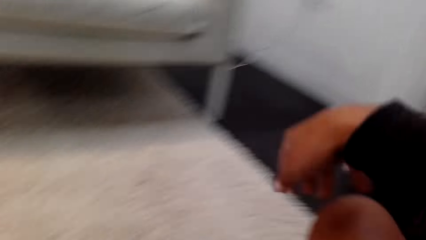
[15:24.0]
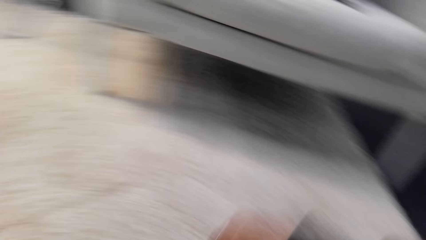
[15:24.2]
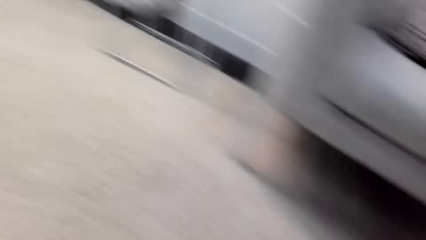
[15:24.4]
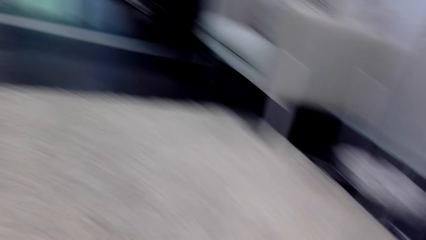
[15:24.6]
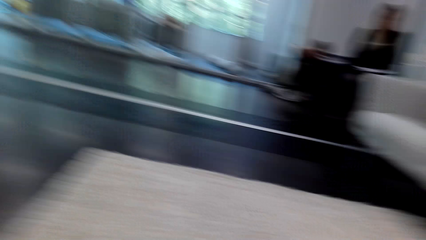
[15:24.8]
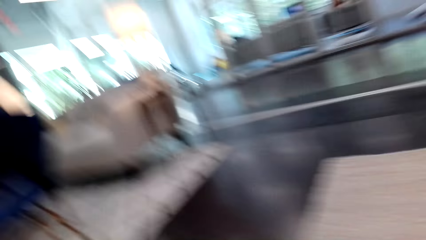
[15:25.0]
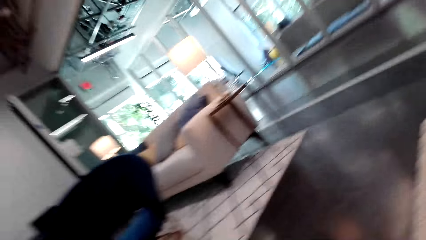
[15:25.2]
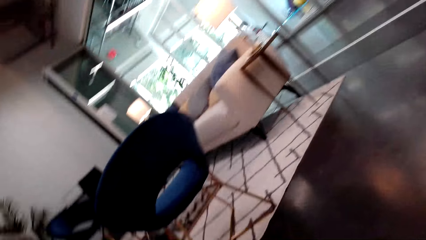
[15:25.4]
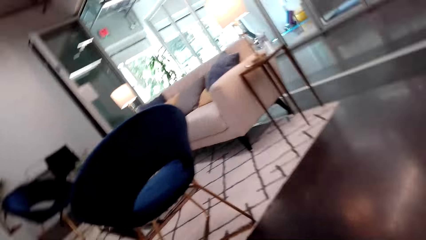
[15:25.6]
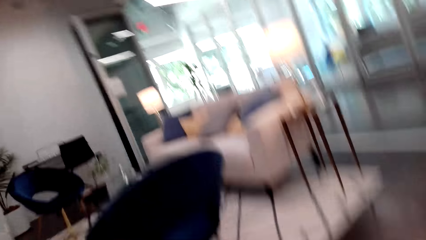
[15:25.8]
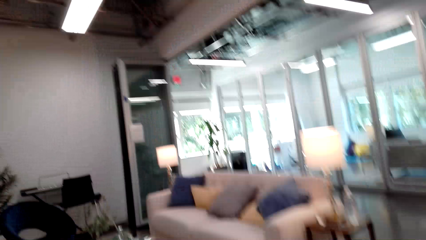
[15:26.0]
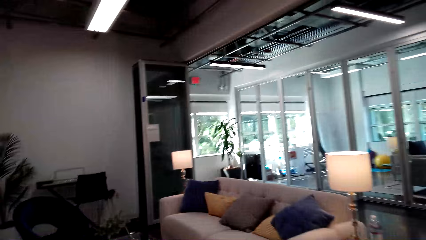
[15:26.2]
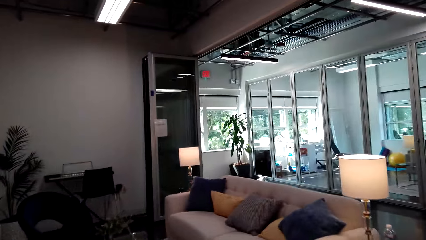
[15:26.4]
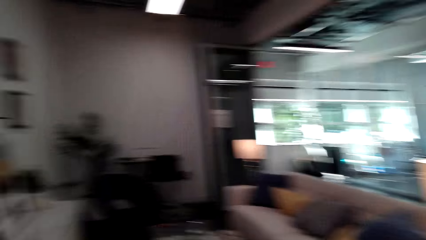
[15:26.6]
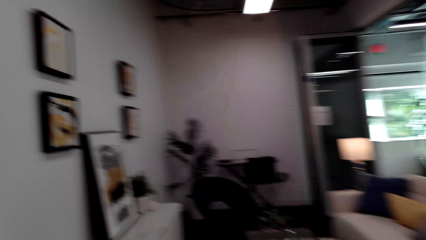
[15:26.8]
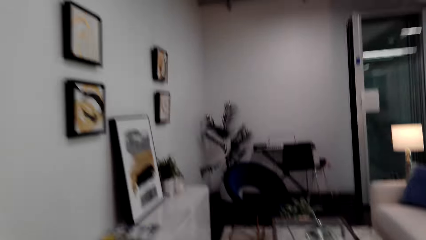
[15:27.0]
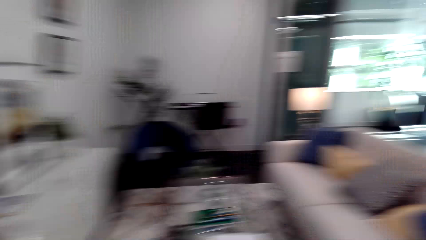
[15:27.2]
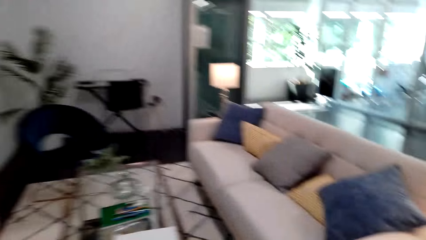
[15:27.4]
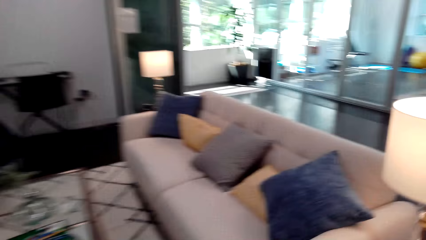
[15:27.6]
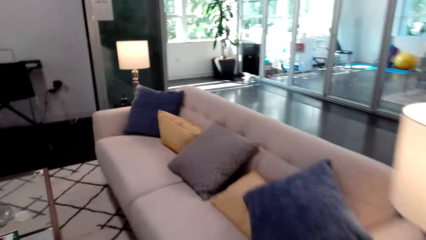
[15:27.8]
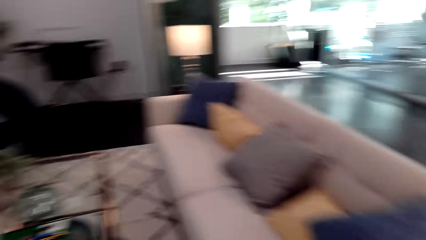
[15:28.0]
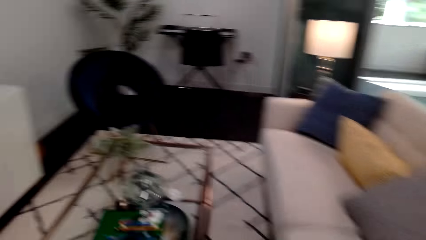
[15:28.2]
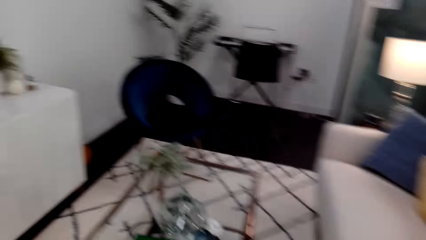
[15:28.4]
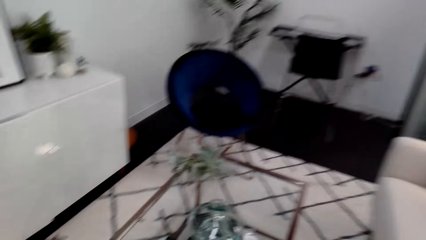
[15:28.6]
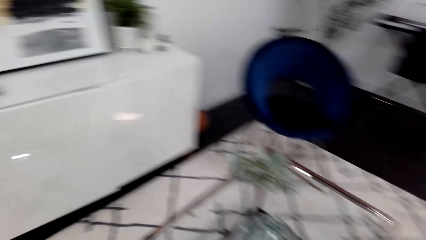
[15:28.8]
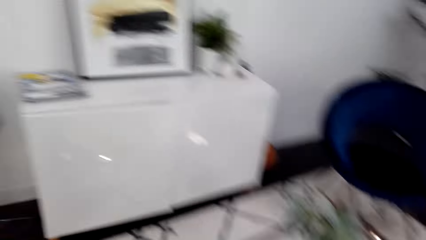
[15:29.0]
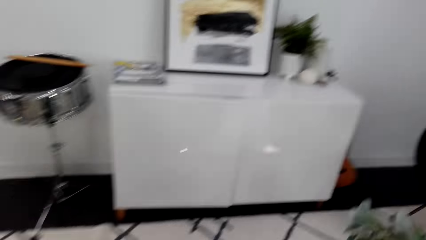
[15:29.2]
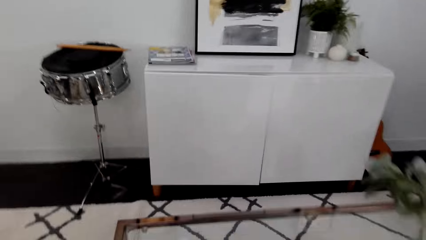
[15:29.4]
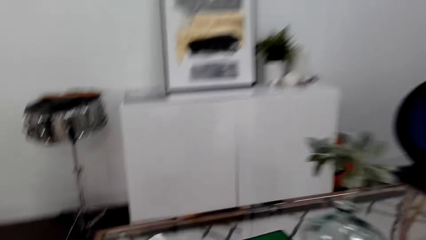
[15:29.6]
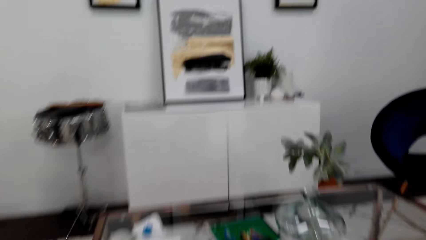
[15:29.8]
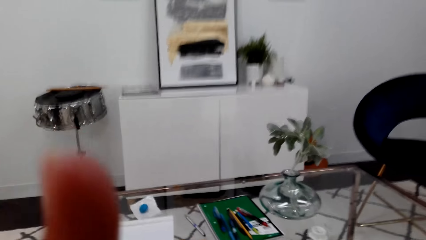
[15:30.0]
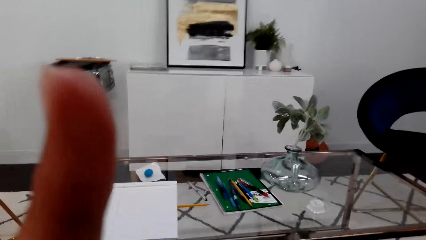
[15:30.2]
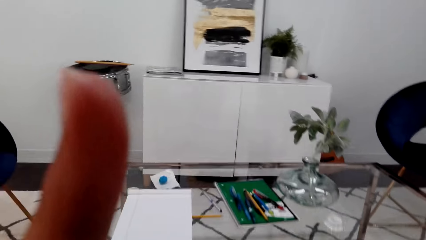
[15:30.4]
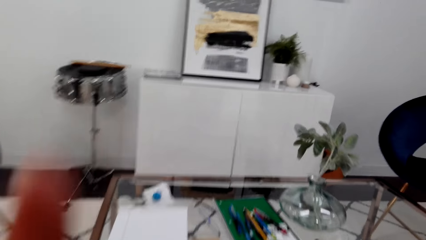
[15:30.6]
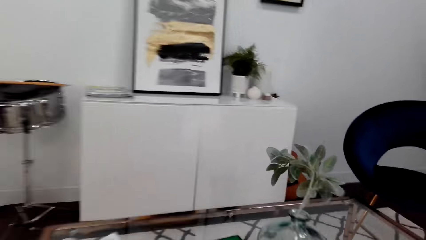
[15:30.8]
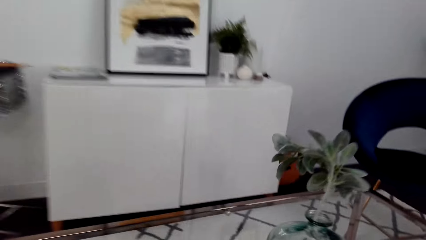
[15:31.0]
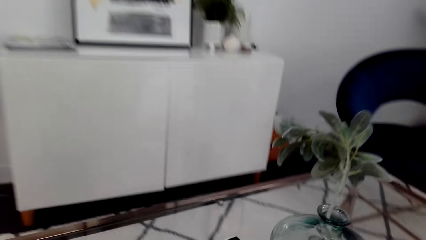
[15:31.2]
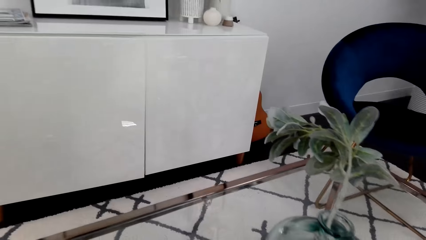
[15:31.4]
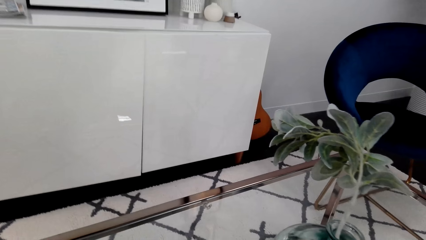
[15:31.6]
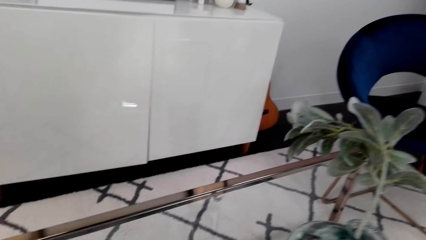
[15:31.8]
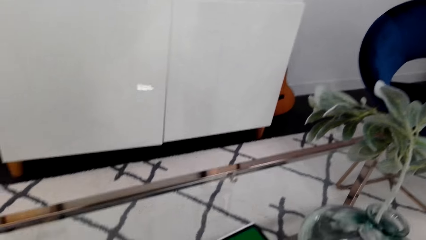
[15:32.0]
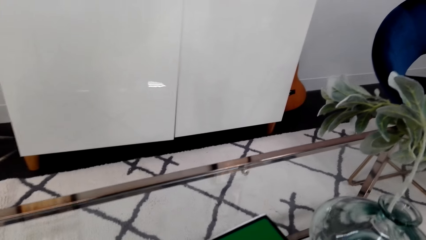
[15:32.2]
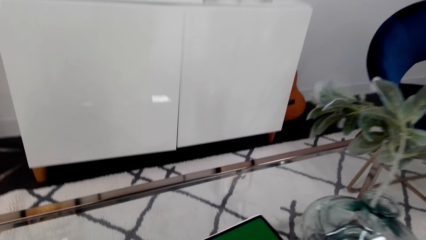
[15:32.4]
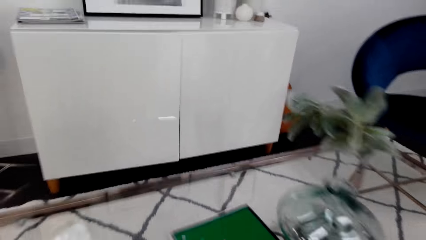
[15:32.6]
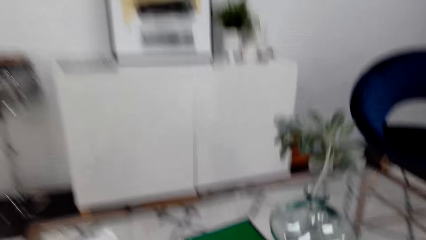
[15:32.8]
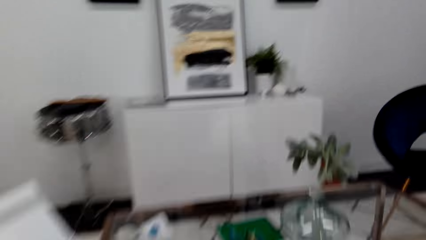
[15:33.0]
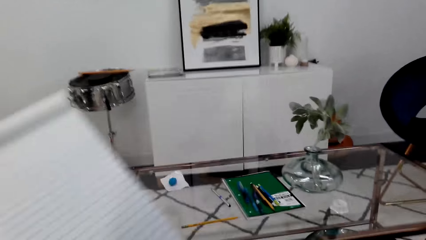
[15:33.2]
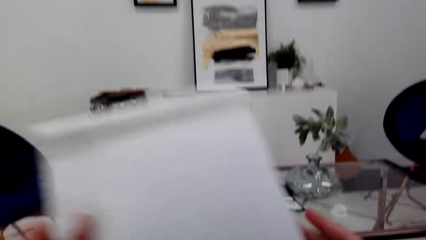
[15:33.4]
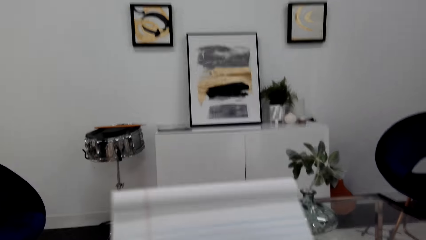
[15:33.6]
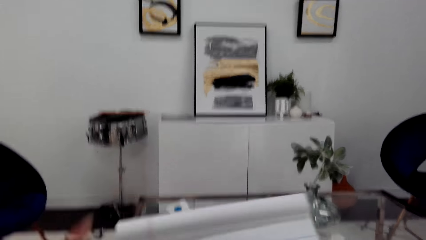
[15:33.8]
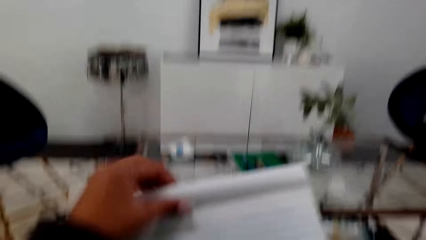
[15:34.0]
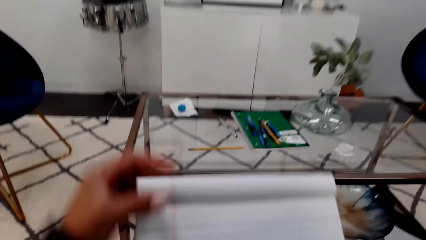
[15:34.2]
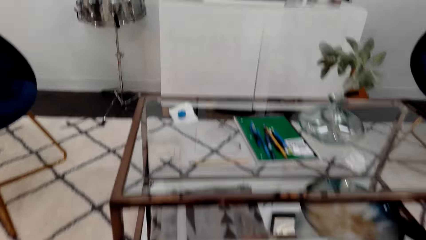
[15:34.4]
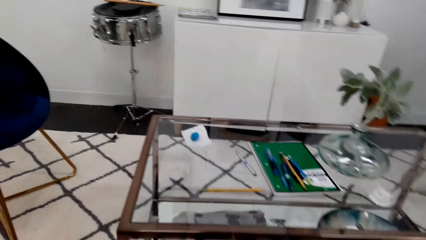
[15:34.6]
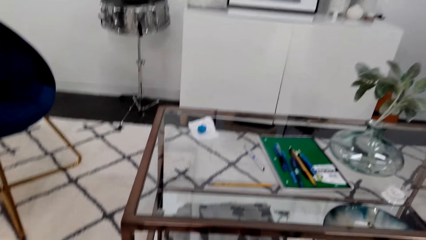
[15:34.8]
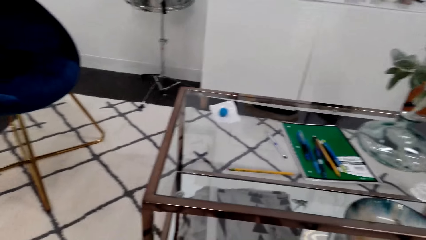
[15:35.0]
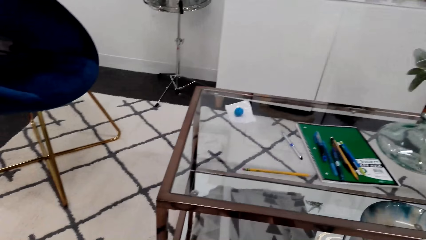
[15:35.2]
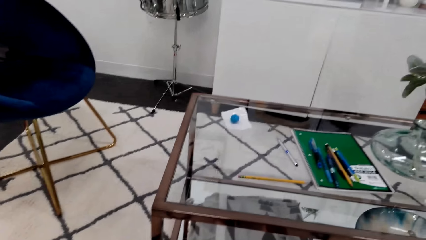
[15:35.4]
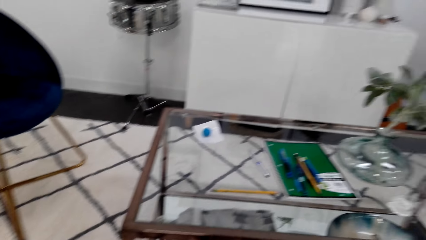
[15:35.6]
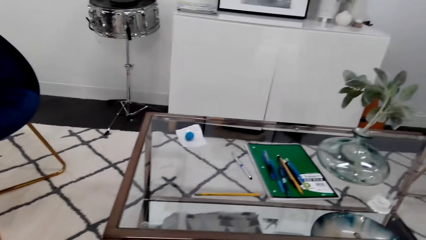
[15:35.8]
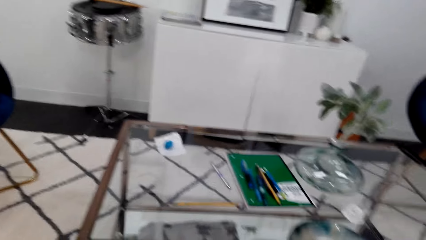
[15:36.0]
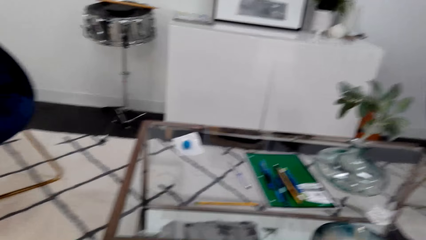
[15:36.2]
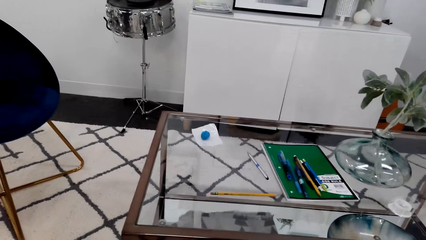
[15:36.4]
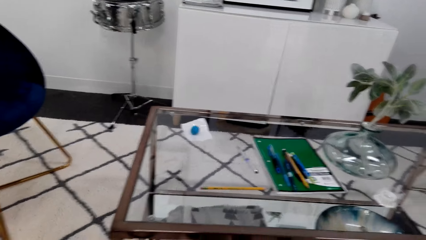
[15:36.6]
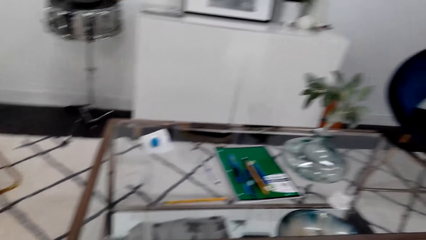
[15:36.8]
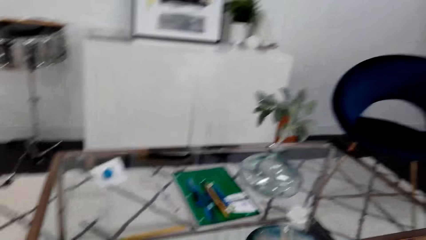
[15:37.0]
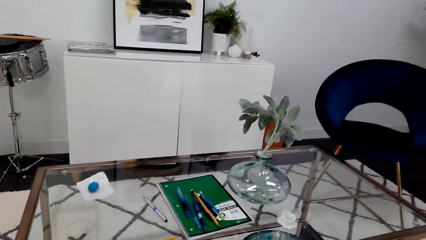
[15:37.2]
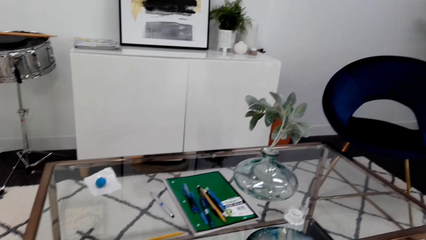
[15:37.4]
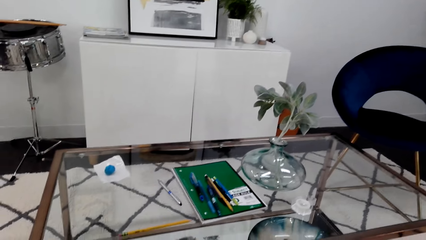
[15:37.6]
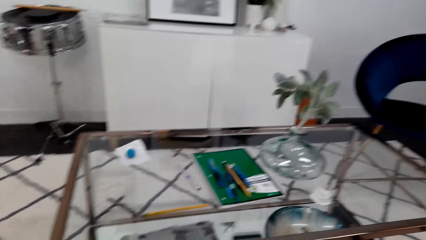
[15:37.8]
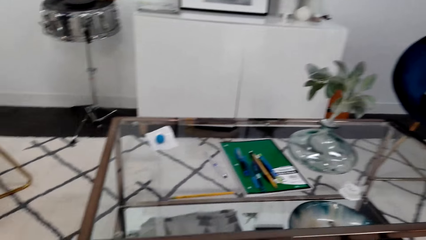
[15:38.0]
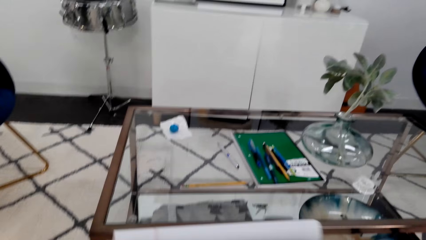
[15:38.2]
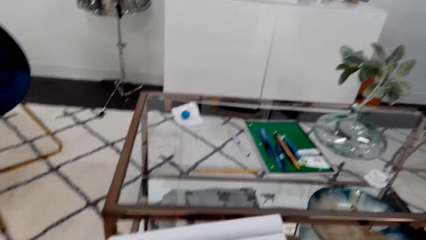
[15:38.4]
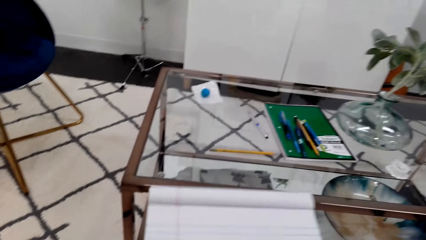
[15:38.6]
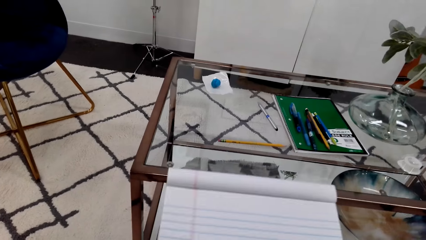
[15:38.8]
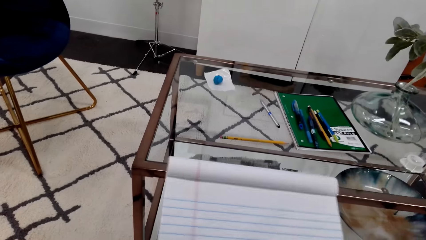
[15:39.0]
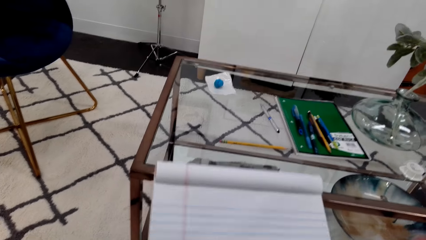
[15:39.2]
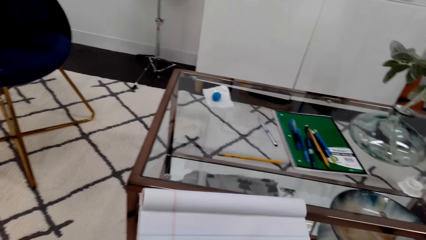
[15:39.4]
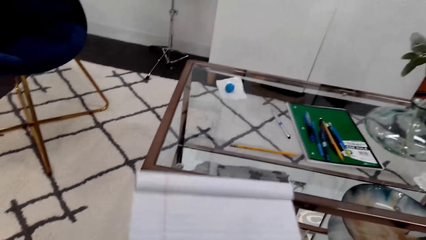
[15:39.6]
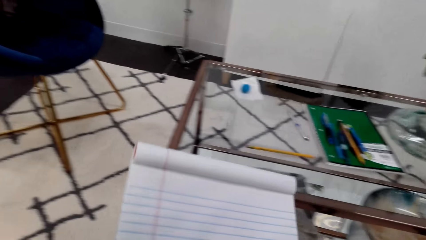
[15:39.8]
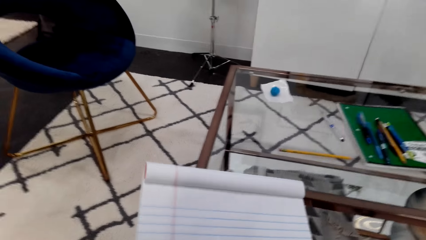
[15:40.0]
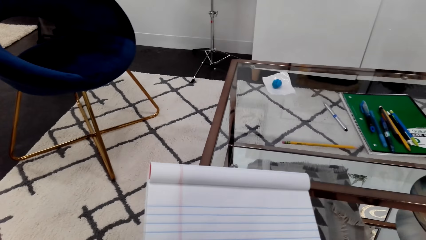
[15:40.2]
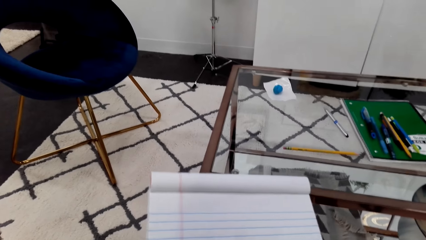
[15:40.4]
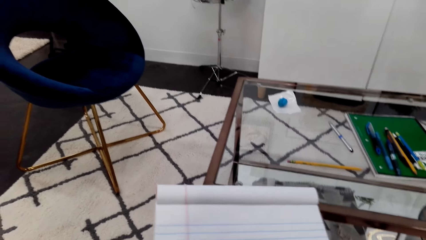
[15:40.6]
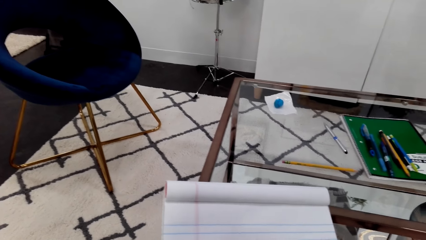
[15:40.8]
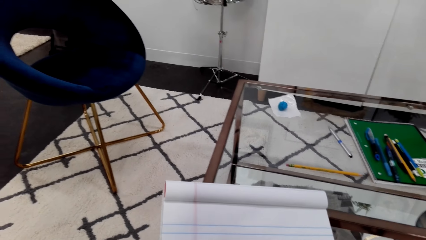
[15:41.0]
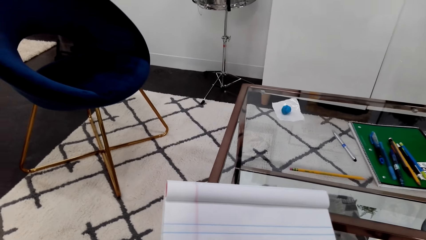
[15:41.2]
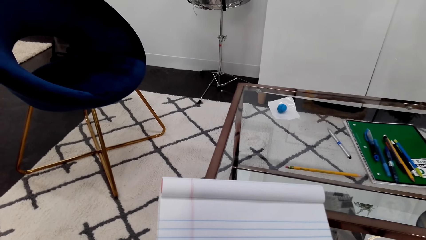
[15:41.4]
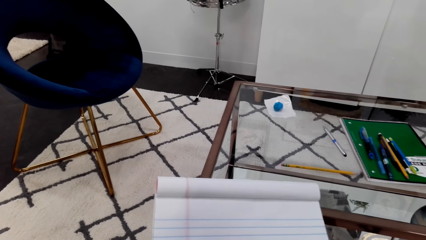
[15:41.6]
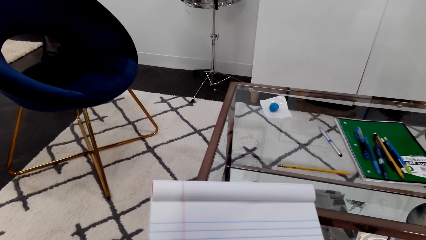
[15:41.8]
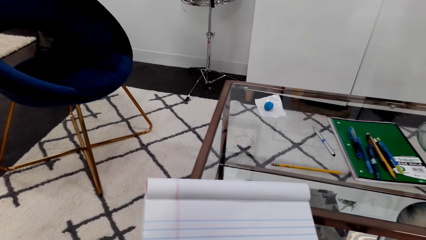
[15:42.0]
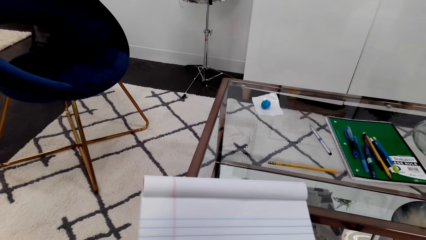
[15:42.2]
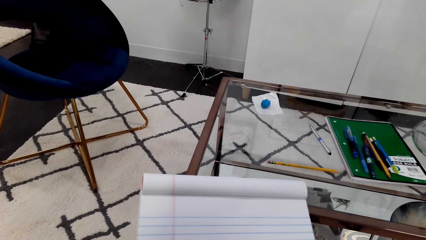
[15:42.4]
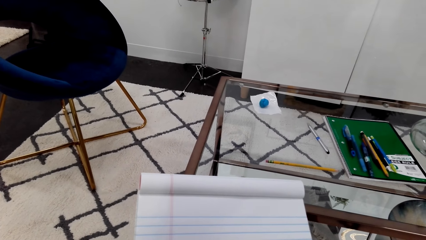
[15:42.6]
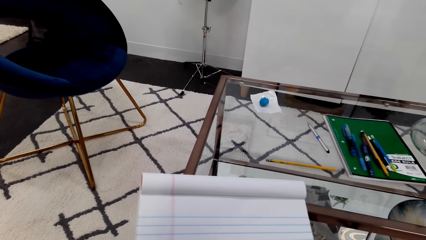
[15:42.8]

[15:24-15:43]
The camera wearer speaks. They stand up. They walk forward. They sit down and adjust the camera. They pick a book from the table. They sit down. They look around. They move the book. They look forward.
